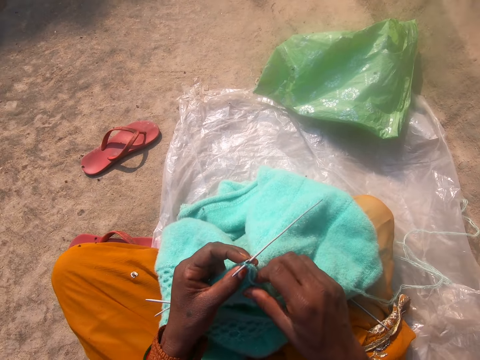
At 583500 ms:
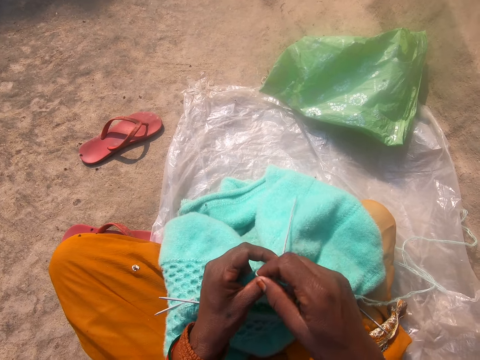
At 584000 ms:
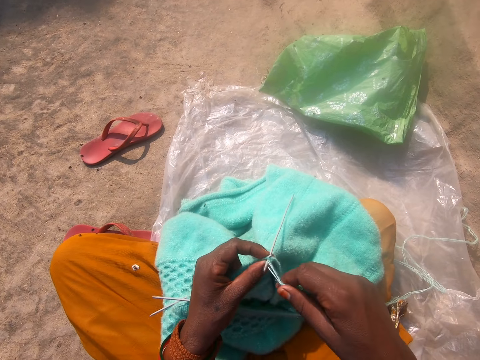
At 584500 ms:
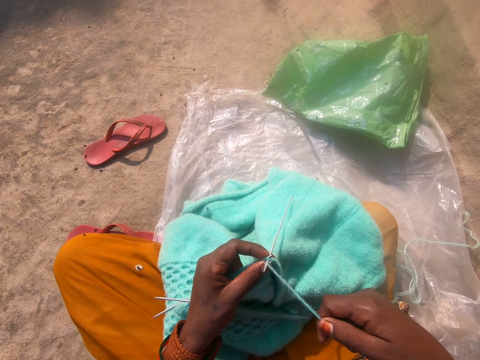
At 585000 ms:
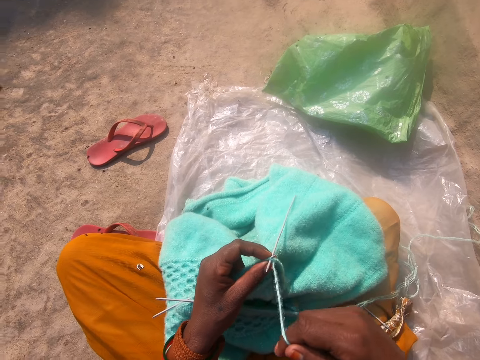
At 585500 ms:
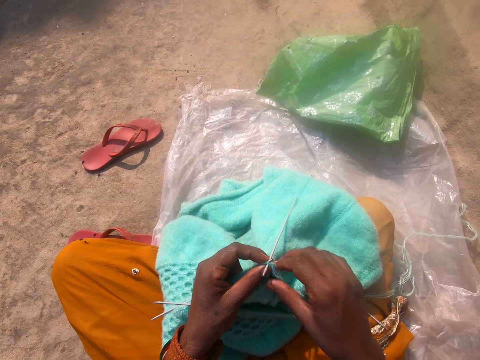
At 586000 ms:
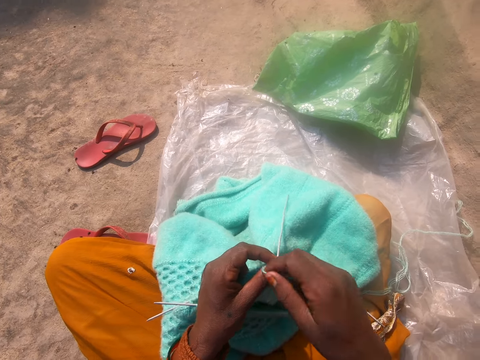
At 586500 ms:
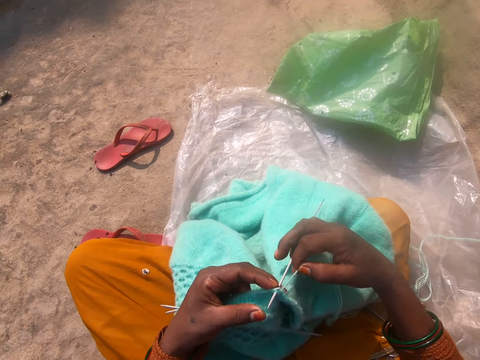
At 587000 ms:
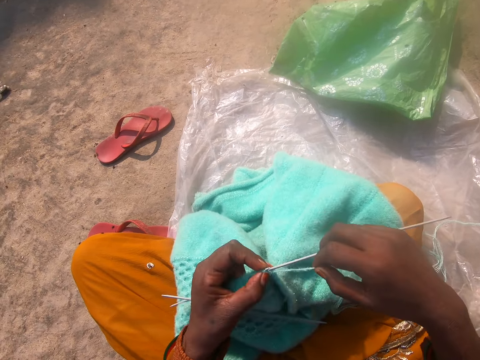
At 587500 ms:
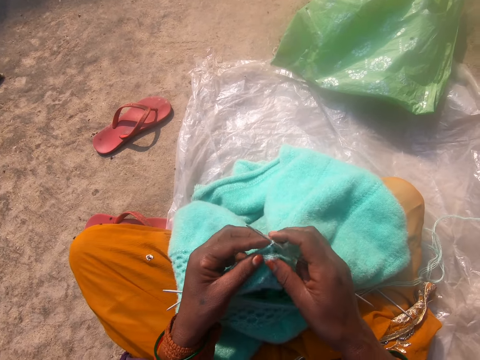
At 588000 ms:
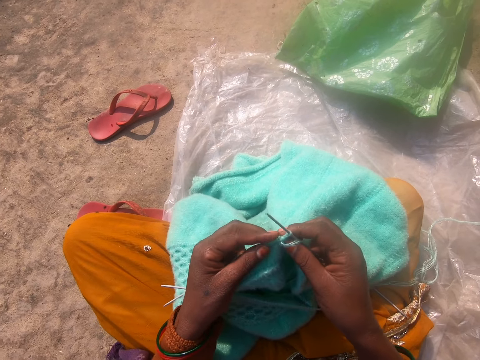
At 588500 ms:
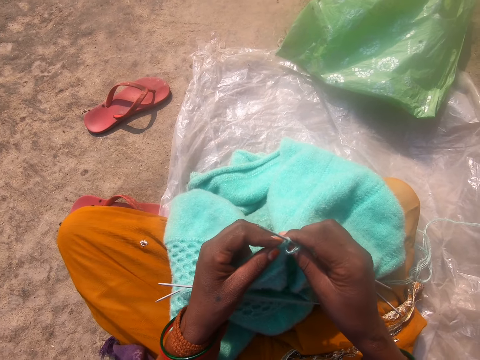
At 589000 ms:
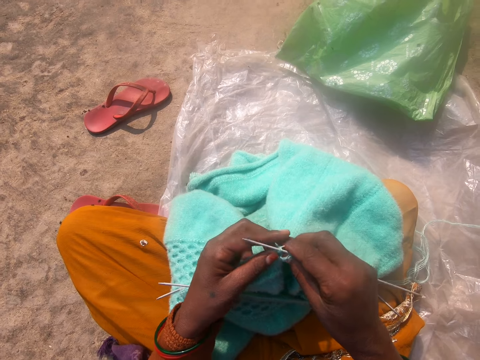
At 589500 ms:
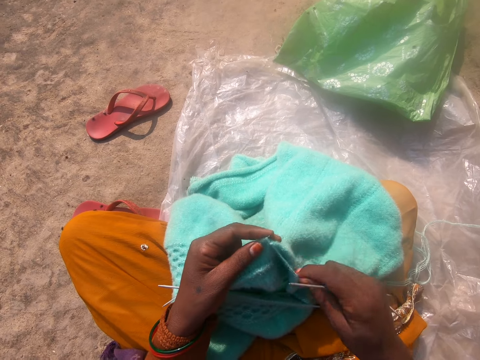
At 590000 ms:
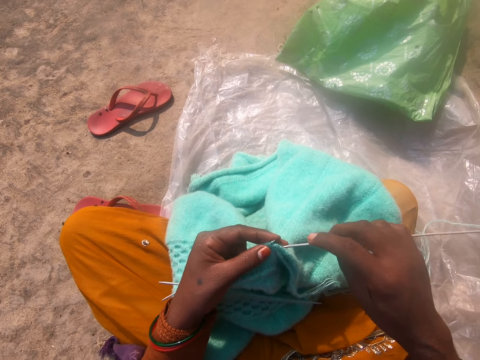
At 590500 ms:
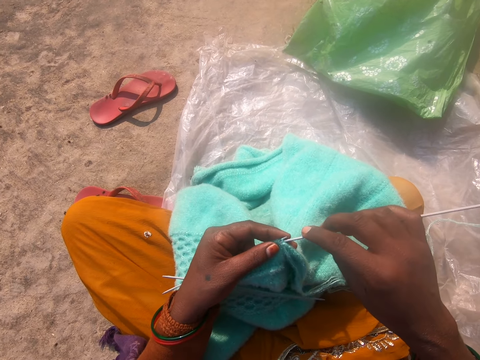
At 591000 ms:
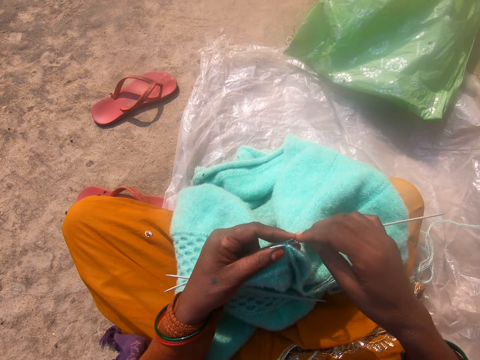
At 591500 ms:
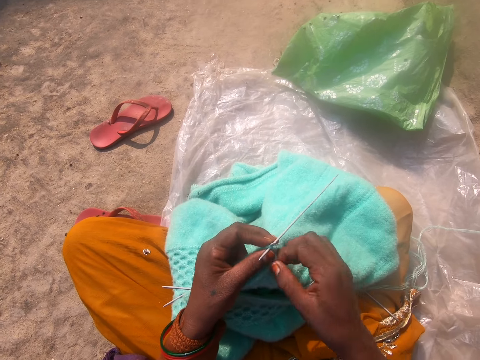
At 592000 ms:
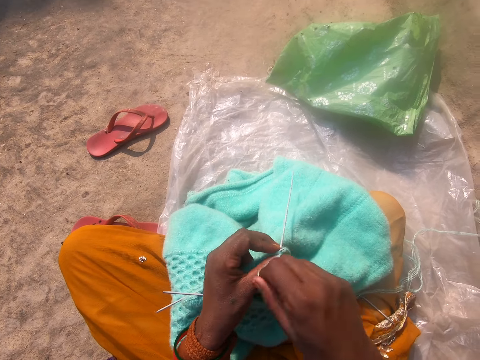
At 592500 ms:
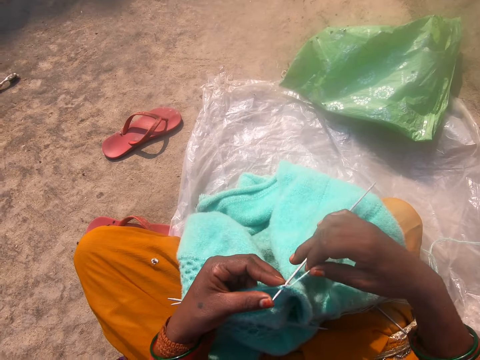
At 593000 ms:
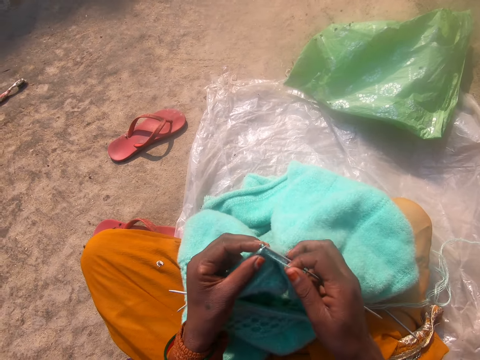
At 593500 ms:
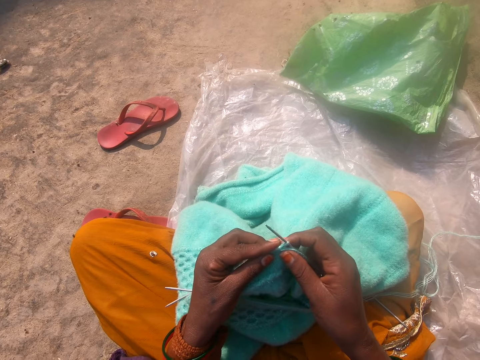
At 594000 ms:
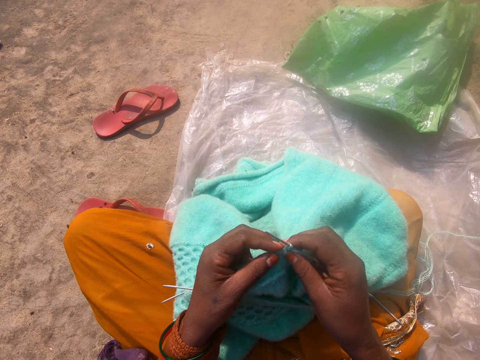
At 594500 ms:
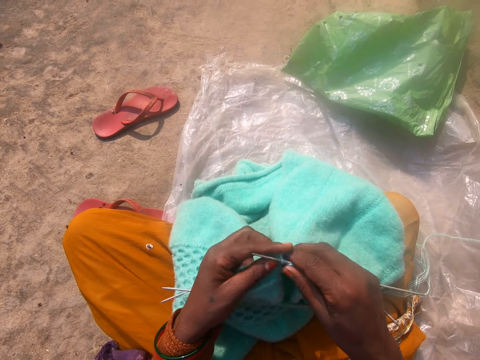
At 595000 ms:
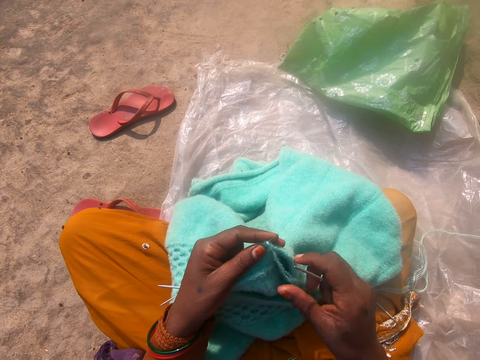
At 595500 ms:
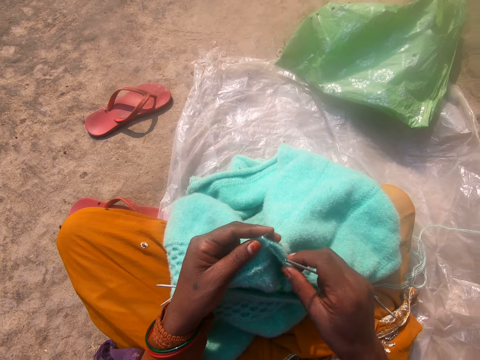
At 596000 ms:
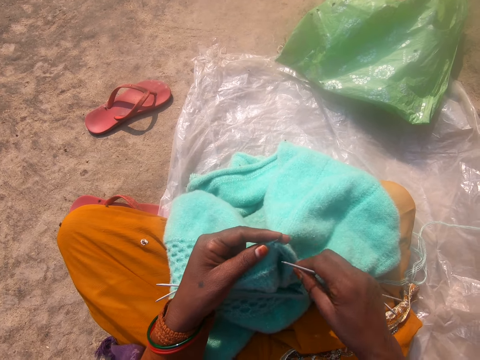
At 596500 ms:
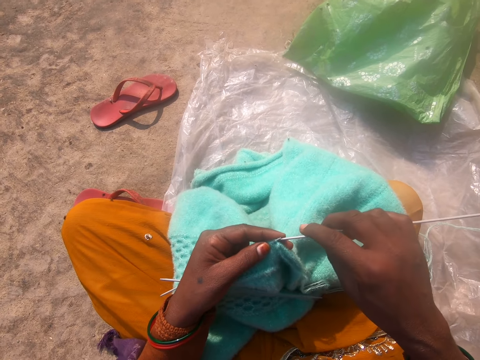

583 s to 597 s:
The camera wearer knits the piece of fabric with a needle or crochet hook in her right hand and thread. She removes the crochet hook from the fabric. She fixes the crochet hook on the fabric. She knits the fabric with the crochet hook. She pulls the thread with her hands.

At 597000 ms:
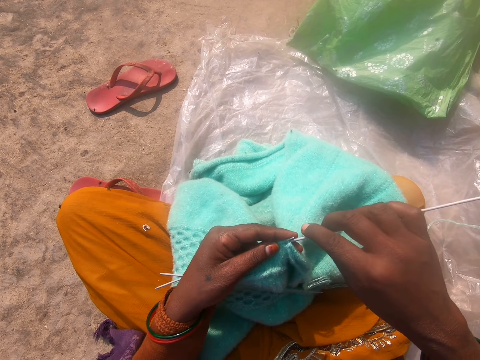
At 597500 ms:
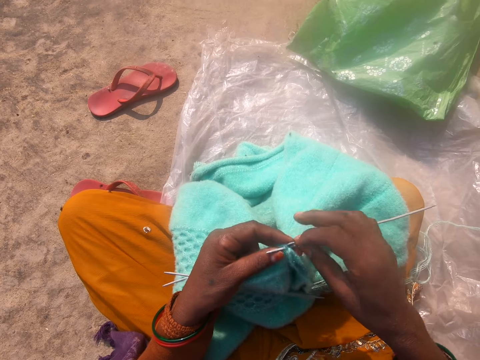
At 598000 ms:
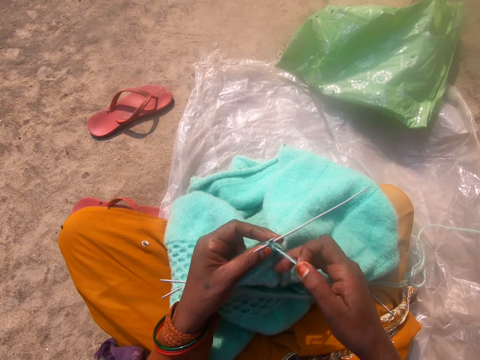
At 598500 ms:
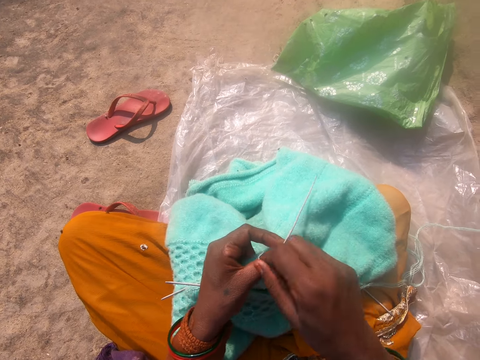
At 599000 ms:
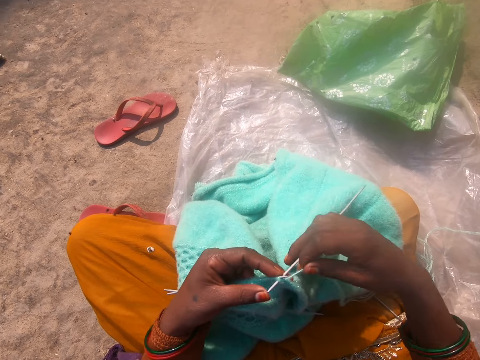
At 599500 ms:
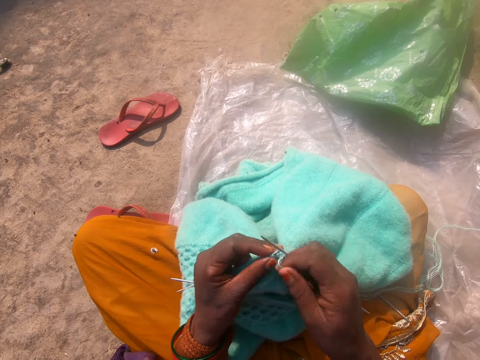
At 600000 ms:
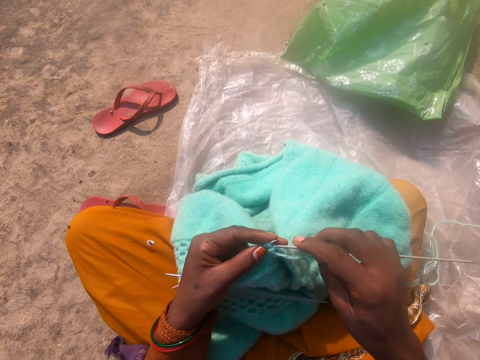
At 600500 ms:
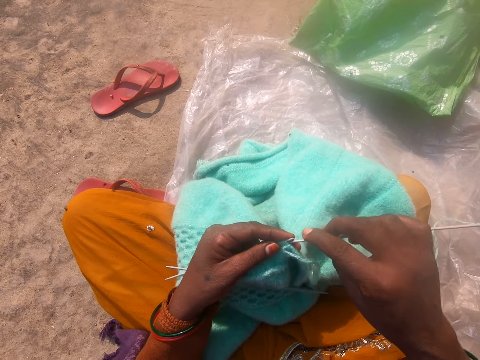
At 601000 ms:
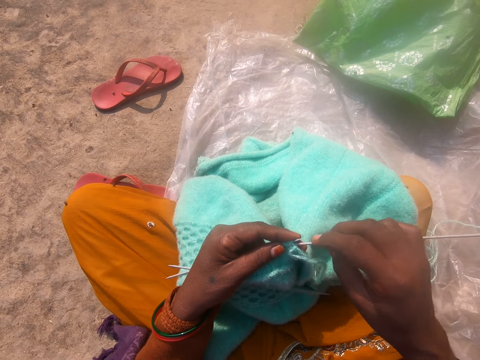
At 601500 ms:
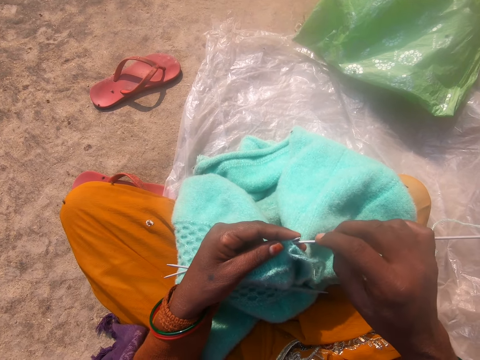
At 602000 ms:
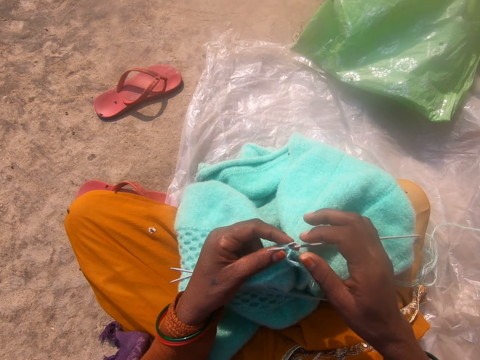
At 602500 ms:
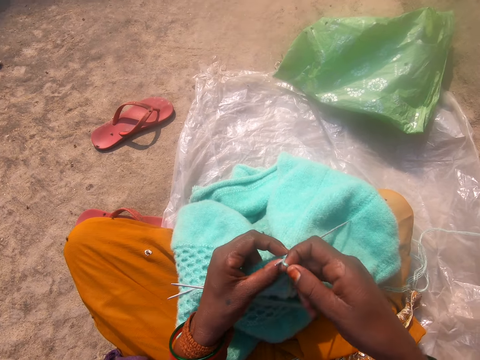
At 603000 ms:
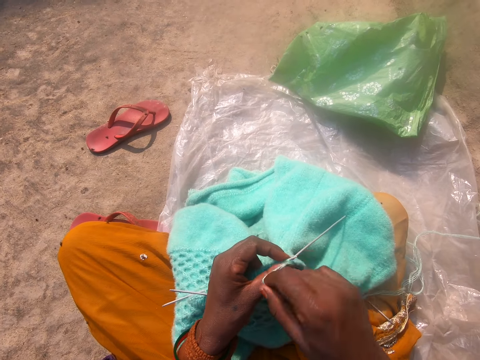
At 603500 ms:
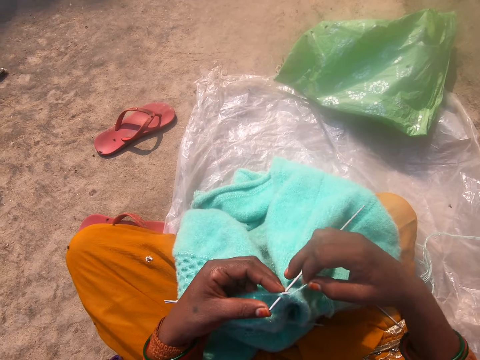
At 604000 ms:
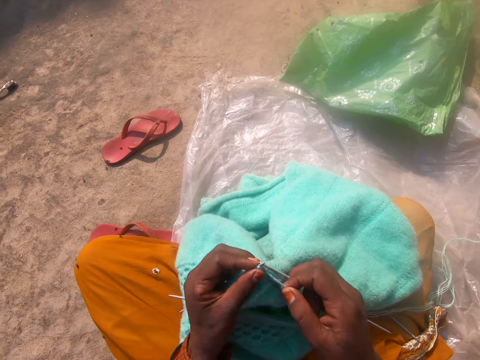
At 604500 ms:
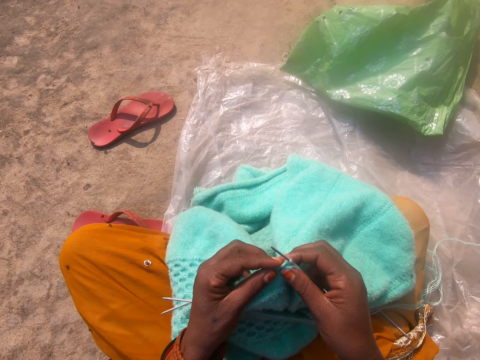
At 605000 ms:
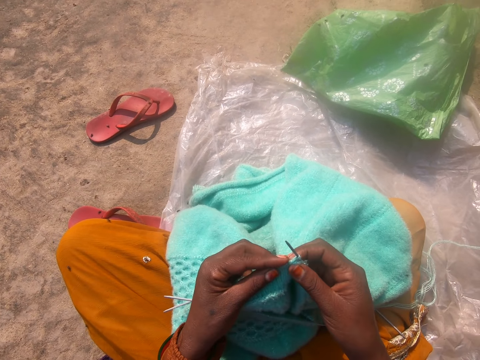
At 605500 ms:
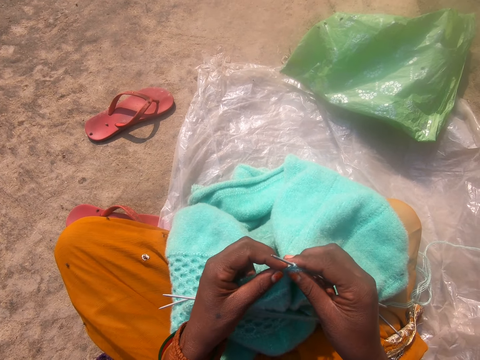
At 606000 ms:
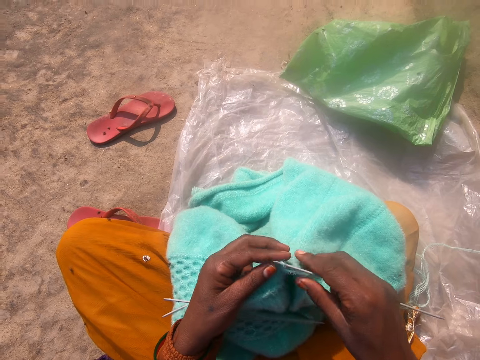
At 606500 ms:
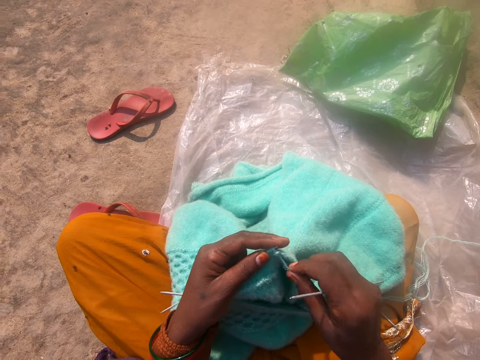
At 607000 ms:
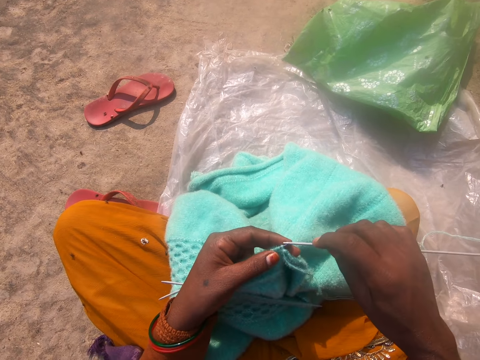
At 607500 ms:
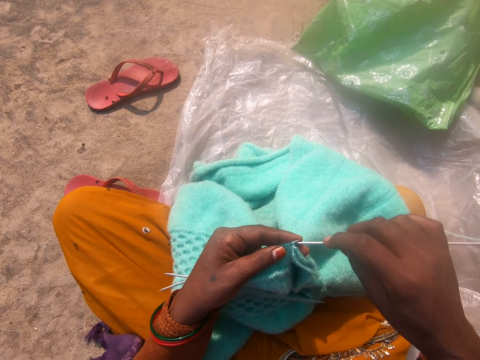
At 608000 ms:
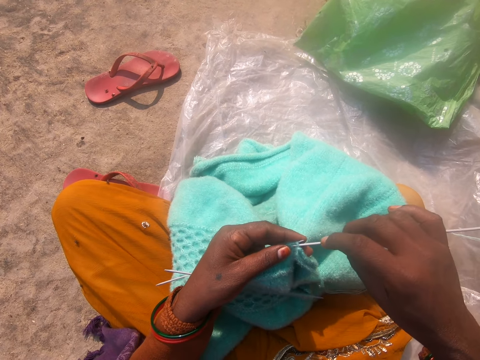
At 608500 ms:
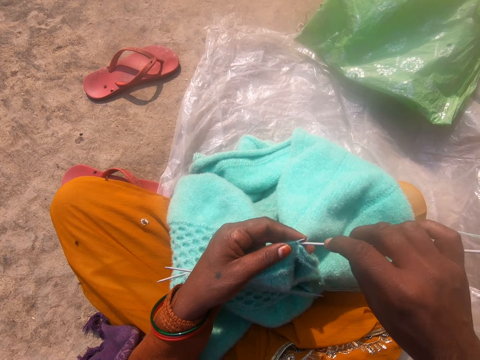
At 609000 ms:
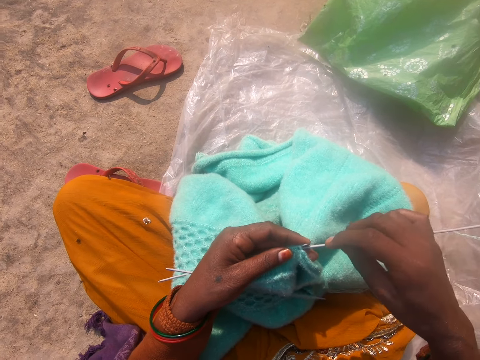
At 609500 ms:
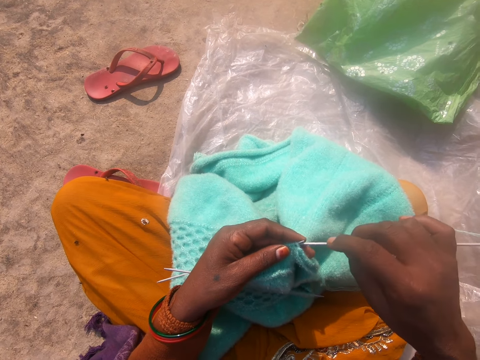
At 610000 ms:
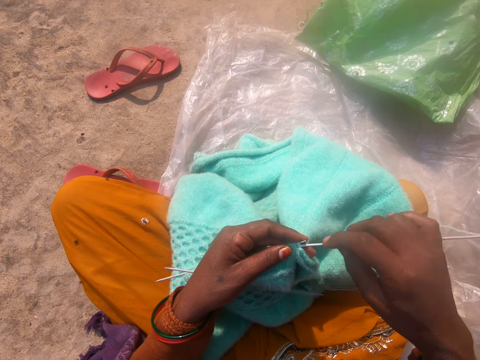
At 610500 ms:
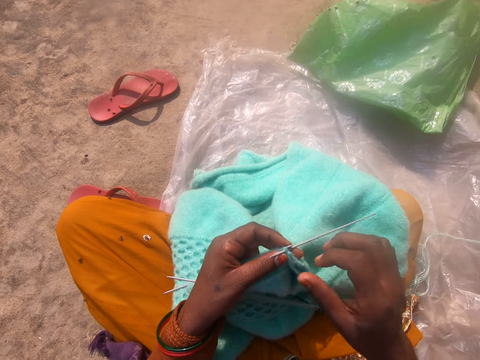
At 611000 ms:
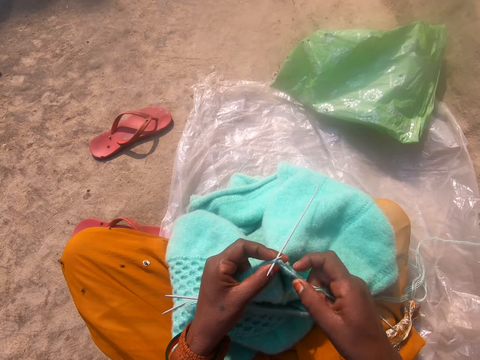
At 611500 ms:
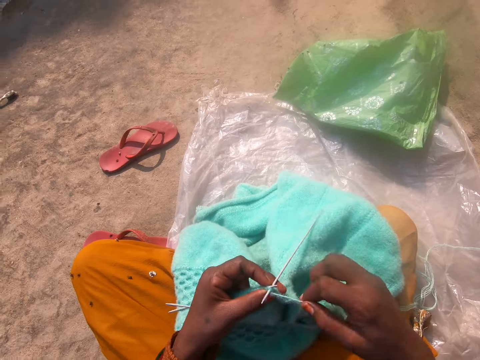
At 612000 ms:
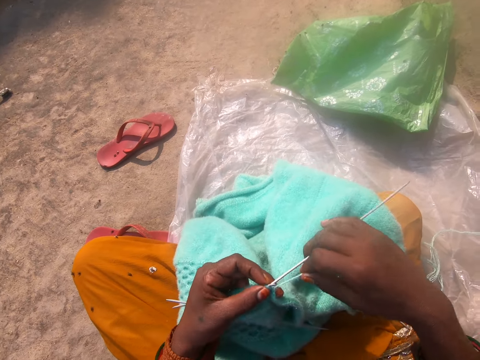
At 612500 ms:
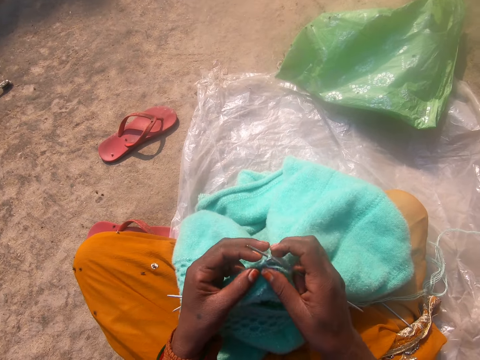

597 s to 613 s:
The camera wearer fixes the crochet hook in the fabric. They knit the fabric with the crochet hook. They fix the crochet hook on the fabric. They knit the fabric with the crochet hook. They remove the crochet hook from the fabric. They fix the crochet hook in the fabric. They knit the fabric with the crochet hook.
